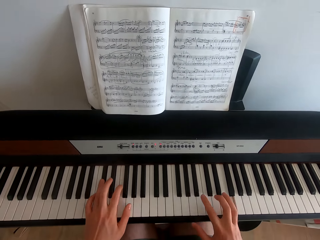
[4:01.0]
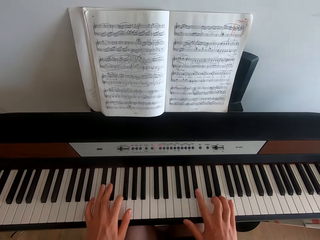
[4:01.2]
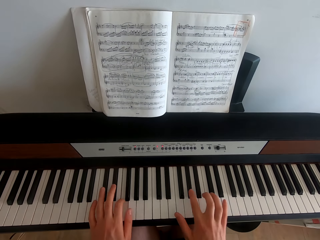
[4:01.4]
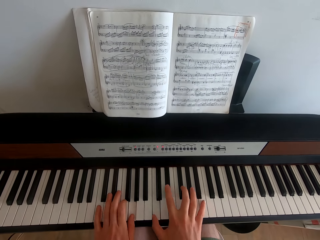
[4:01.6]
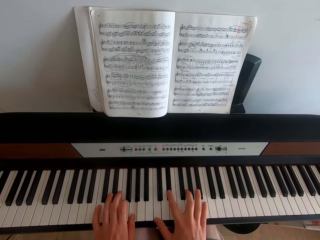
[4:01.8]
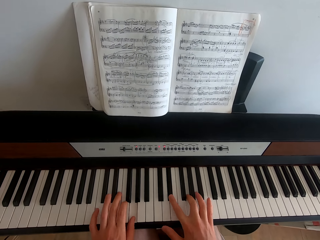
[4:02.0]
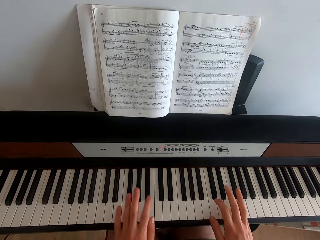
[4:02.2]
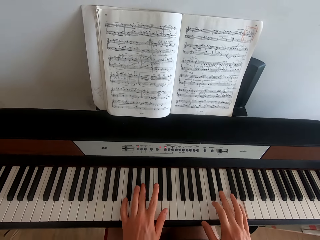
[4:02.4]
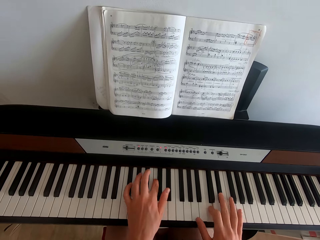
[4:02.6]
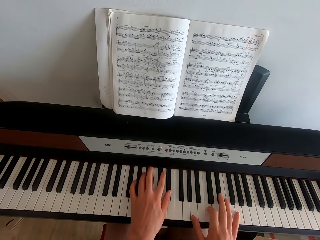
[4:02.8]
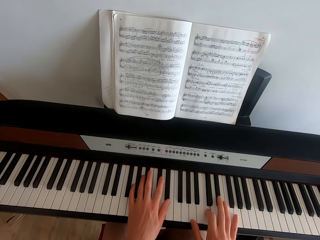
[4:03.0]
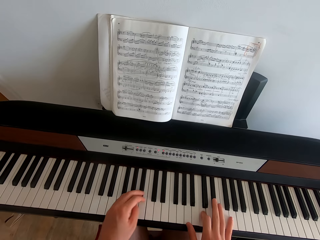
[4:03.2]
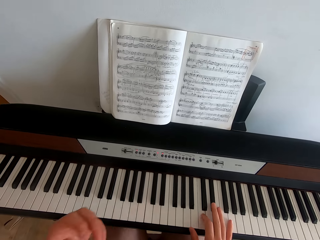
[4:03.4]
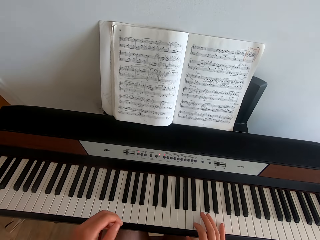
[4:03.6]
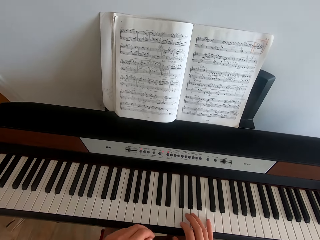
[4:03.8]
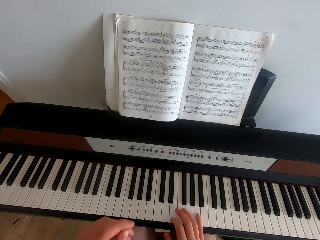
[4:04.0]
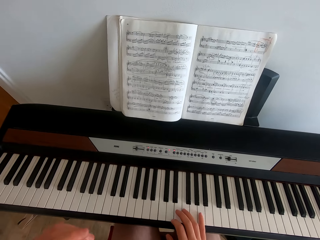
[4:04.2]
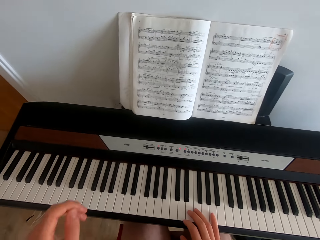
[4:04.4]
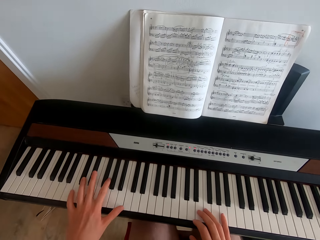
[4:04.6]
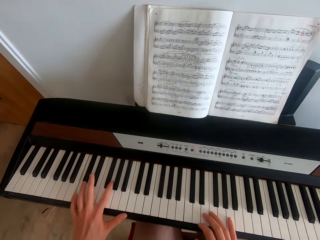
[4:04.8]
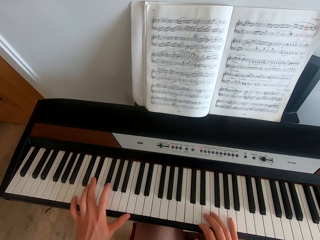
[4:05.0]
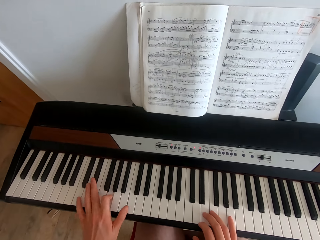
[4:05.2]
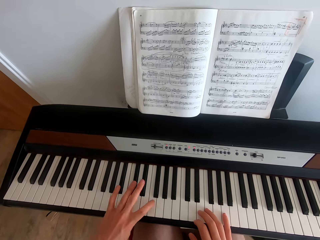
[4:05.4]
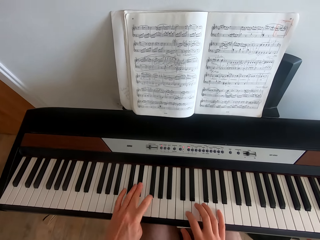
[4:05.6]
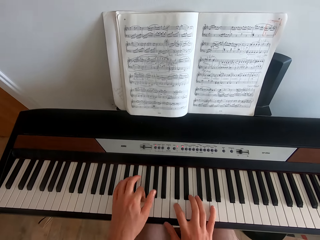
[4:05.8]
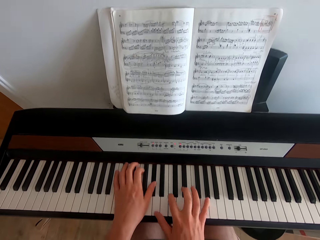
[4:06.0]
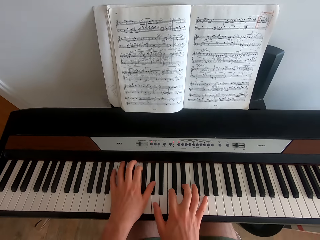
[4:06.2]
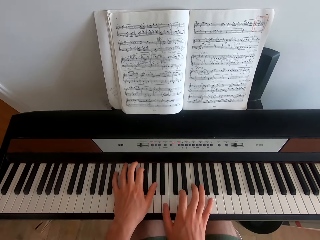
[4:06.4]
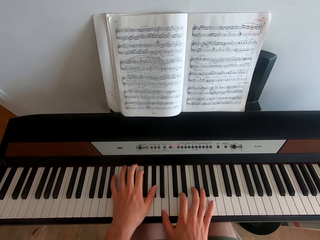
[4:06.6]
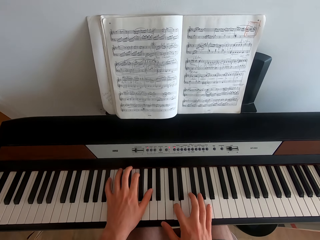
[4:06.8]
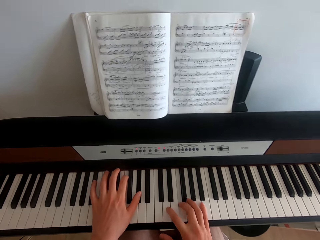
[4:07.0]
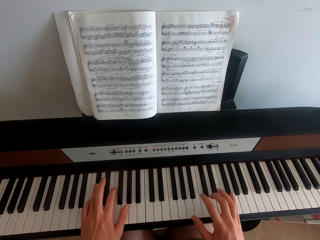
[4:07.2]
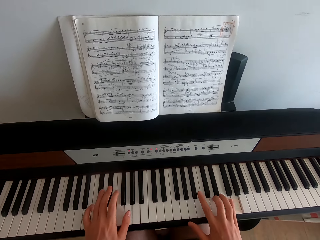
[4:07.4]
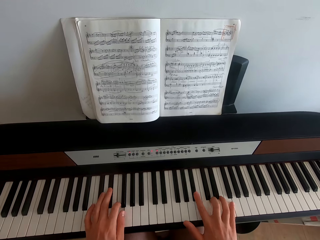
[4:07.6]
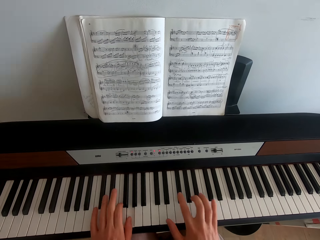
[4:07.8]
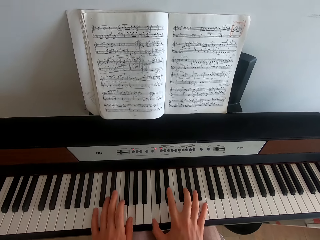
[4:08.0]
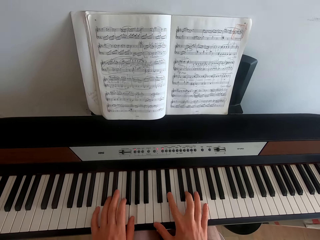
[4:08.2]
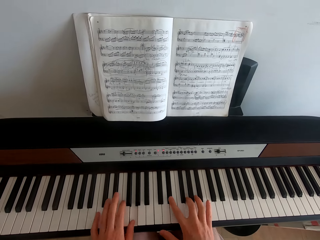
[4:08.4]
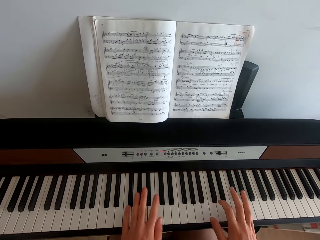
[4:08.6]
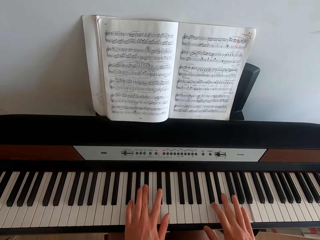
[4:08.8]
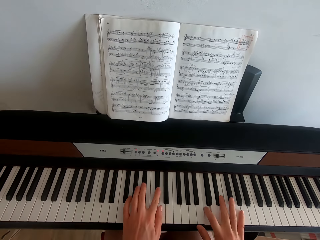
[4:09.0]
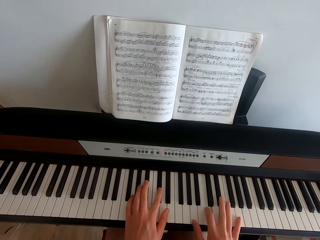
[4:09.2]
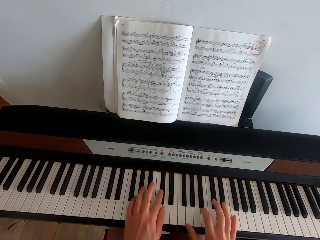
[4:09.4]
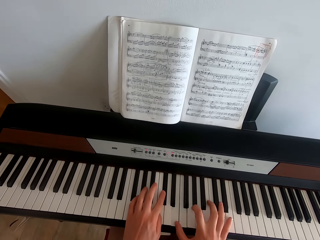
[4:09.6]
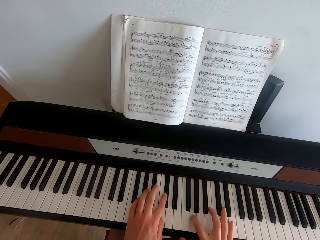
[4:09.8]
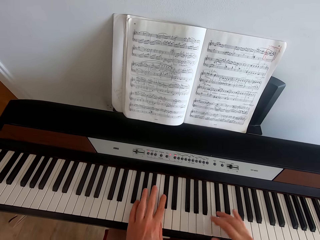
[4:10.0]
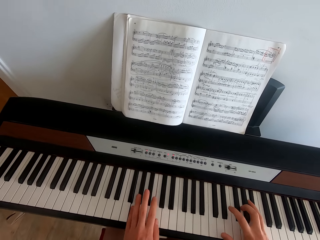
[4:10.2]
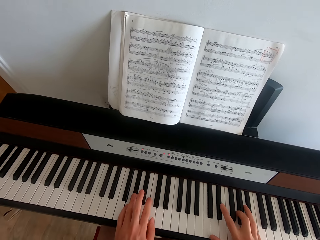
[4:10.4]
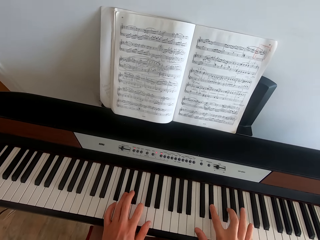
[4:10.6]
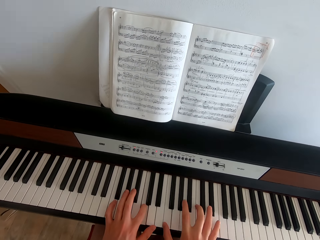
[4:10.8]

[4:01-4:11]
The camera wearer swings the left hand. They play the piano.

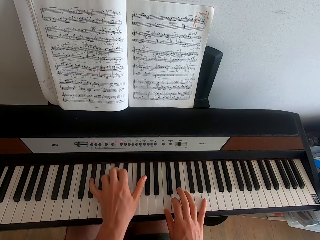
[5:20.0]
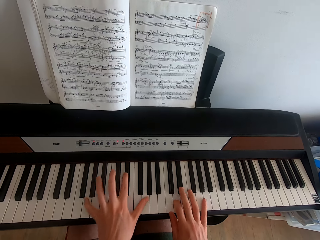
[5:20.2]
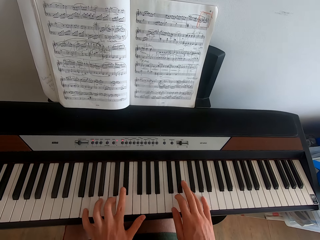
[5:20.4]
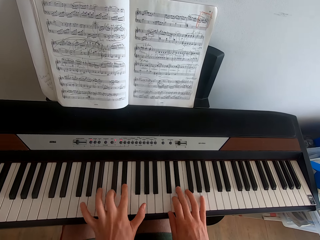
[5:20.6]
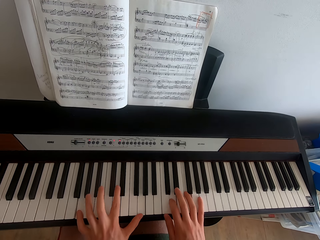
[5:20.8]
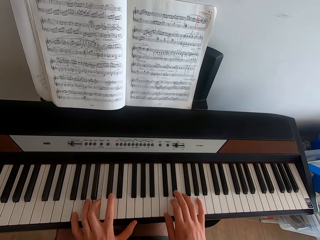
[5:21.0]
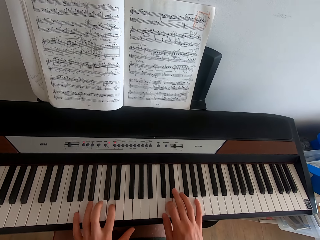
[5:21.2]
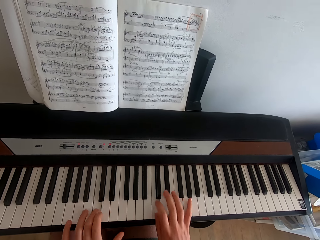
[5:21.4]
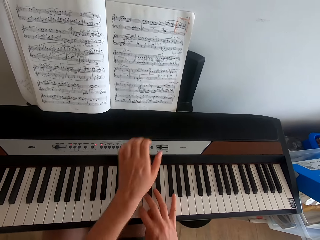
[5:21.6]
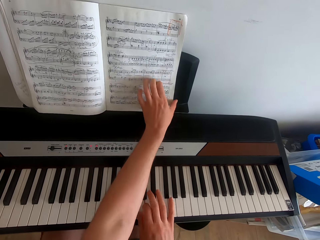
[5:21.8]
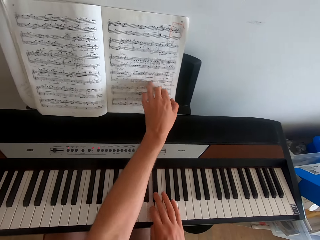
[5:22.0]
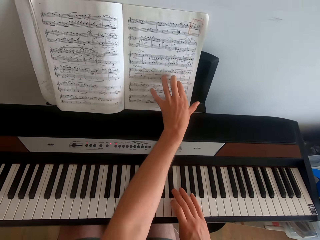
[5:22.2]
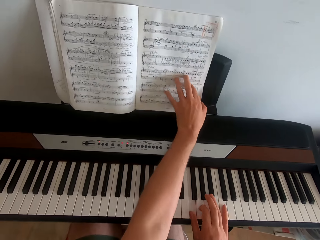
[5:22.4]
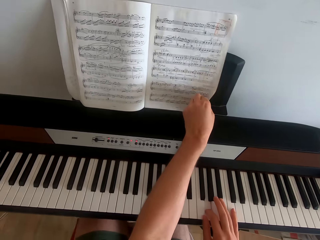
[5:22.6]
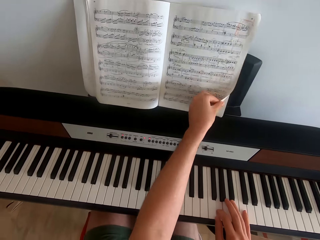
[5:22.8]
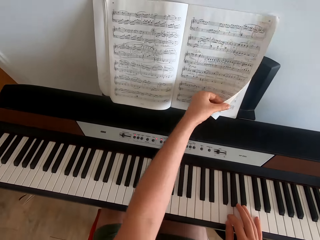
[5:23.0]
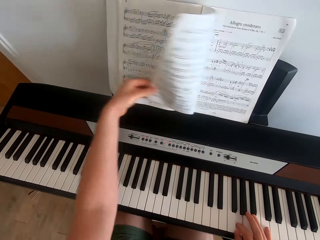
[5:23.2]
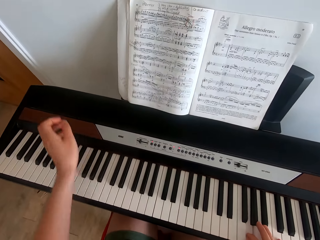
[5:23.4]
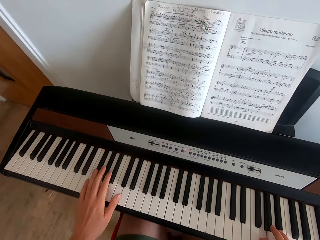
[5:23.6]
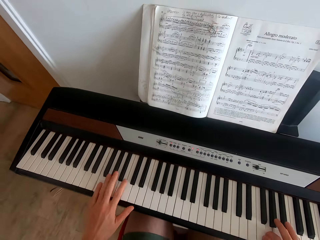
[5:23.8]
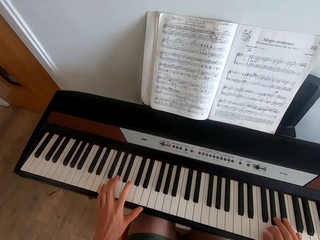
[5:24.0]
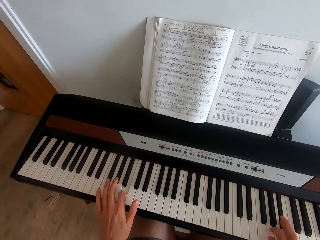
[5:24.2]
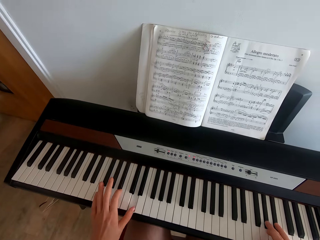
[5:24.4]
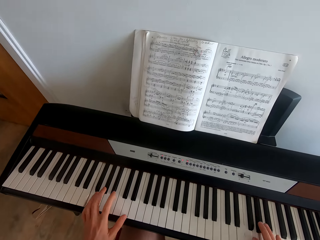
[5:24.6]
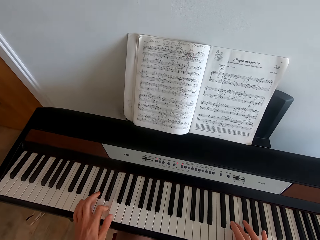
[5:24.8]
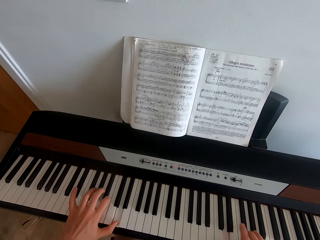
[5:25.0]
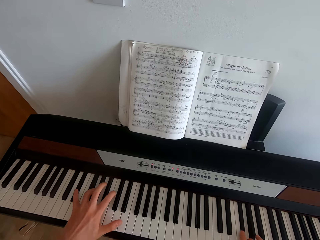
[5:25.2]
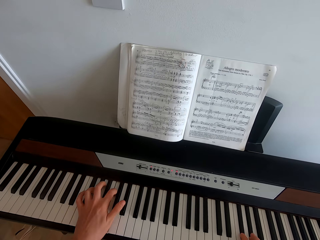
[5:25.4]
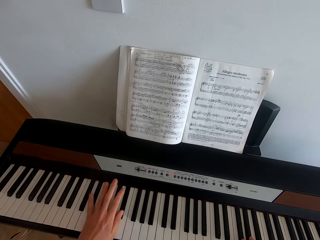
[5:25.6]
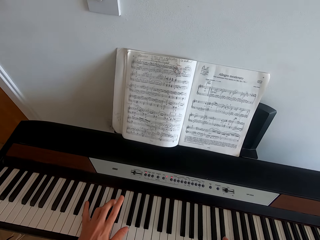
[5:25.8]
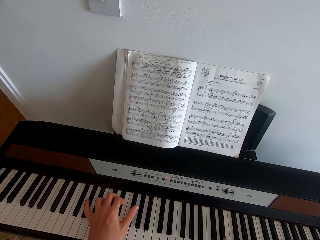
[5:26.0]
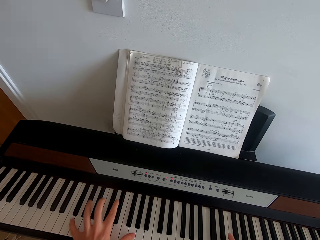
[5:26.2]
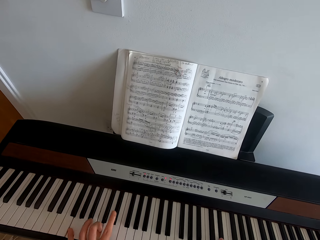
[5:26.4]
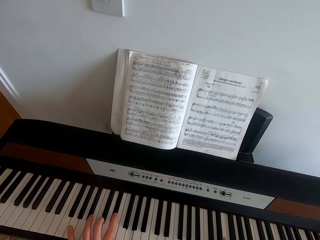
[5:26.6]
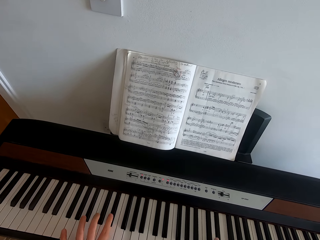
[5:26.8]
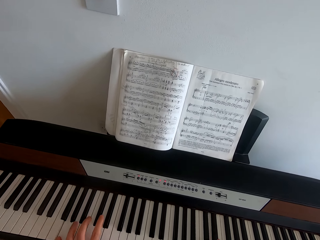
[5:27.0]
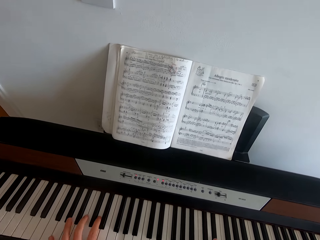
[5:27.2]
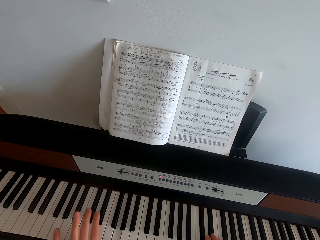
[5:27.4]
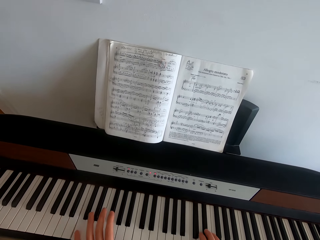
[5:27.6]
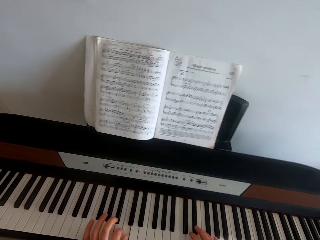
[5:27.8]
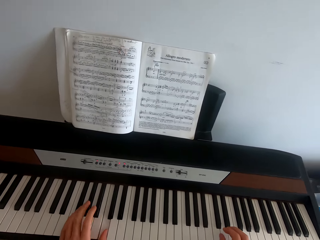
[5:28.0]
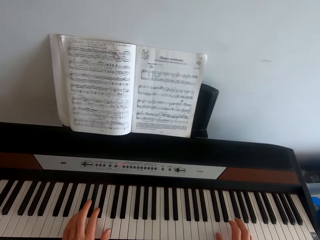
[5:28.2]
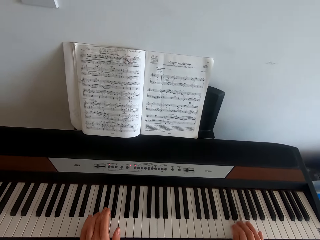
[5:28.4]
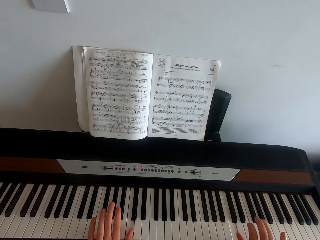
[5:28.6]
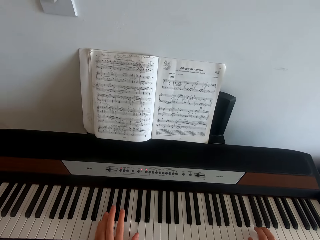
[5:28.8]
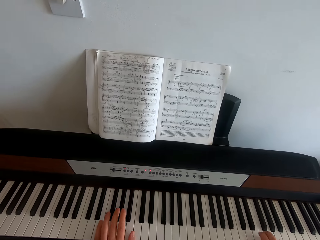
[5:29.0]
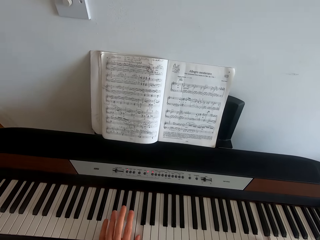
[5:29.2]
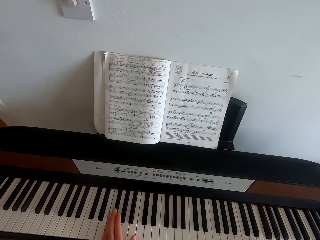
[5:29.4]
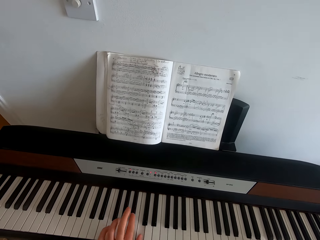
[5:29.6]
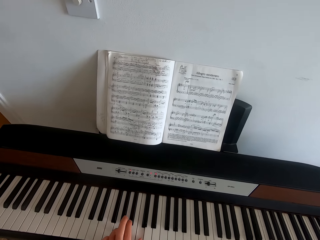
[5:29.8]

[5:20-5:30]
The camera wearer swings the left hand. They turn the page of the hymn book with the left hand. They swing the left hand. They play the piano.

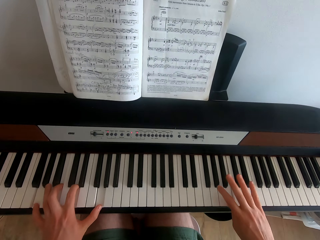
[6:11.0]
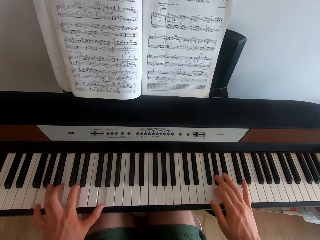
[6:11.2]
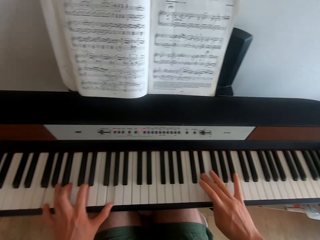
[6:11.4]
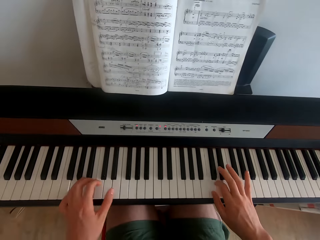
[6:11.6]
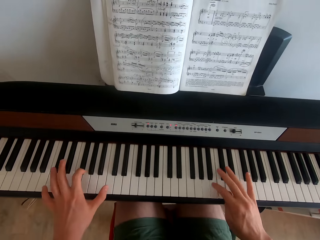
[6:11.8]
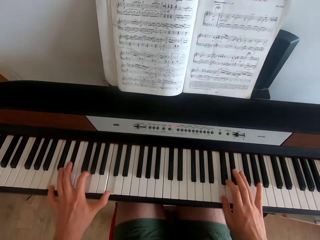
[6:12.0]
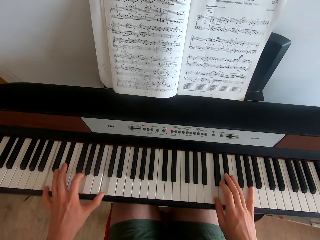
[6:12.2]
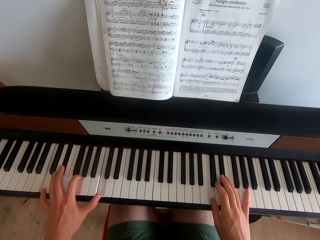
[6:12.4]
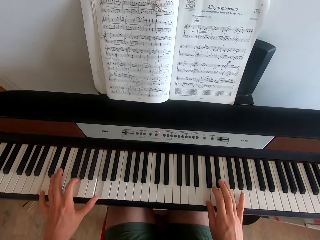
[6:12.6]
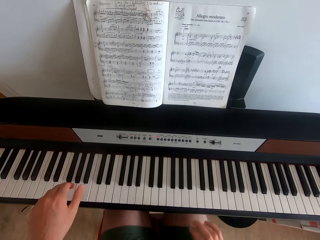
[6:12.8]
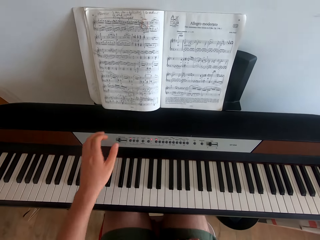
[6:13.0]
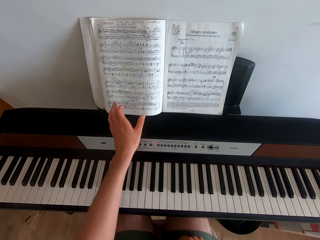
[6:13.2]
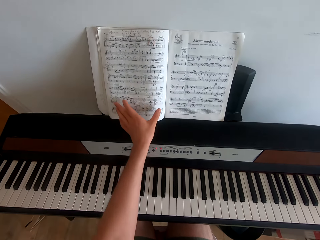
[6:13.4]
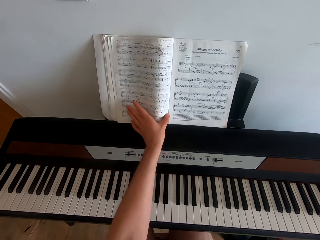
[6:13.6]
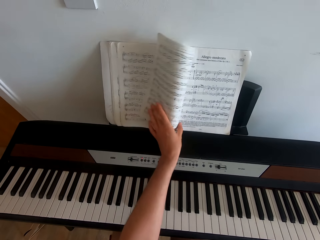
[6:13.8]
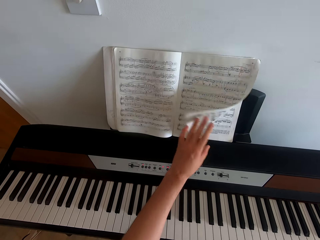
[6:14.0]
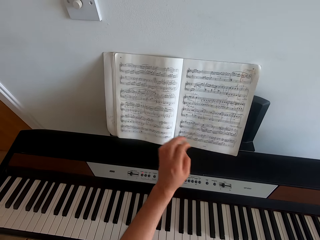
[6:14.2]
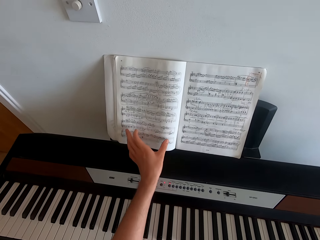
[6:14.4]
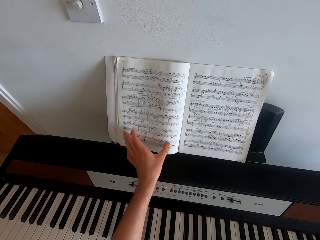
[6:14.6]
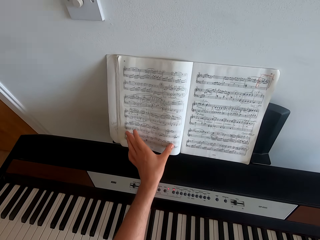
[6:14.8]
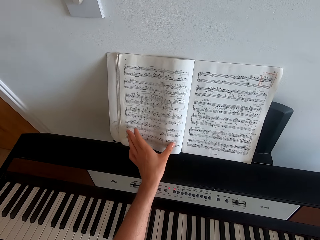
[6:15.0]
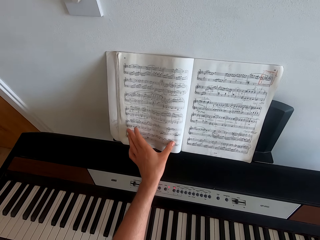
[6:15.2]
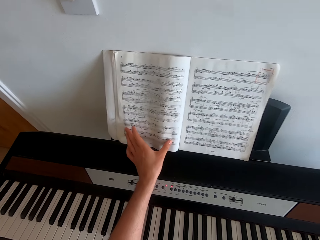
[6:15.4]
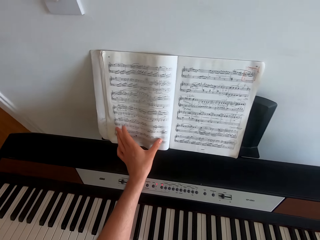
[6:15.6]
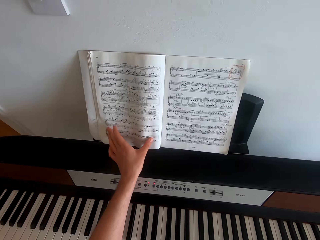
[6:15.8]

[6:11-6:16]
The camera wearer swings the left hand. They flip through the pages of the hymn book with the left hand. They stare at the book.
